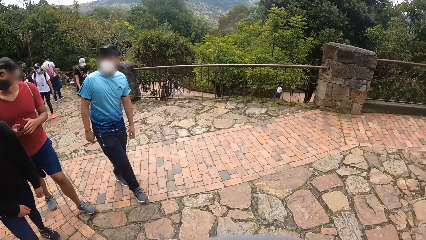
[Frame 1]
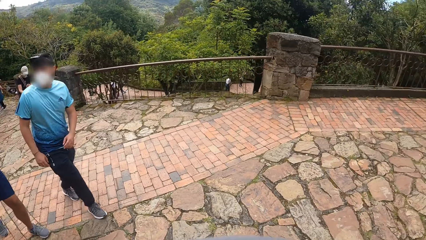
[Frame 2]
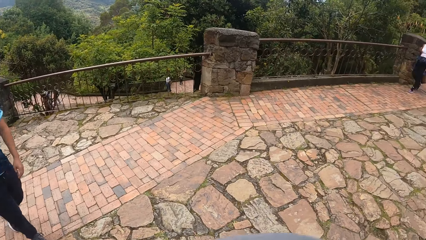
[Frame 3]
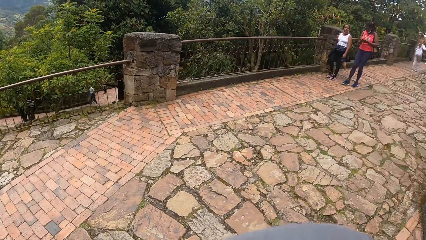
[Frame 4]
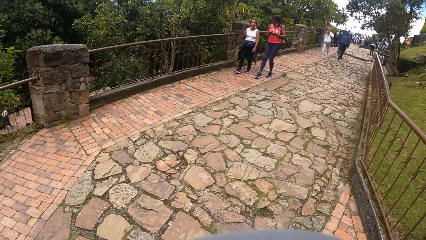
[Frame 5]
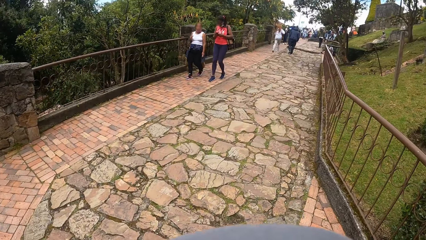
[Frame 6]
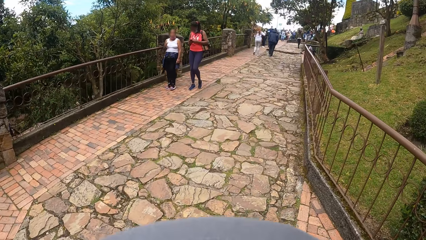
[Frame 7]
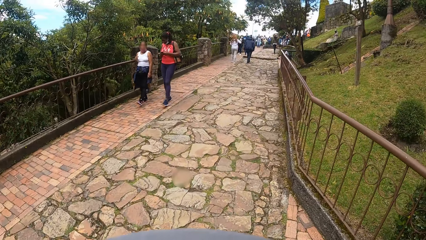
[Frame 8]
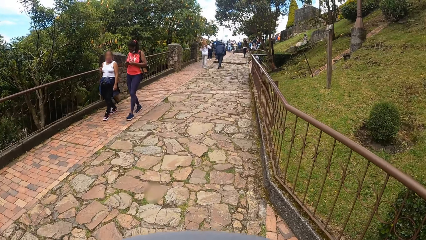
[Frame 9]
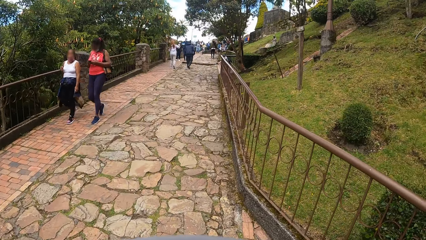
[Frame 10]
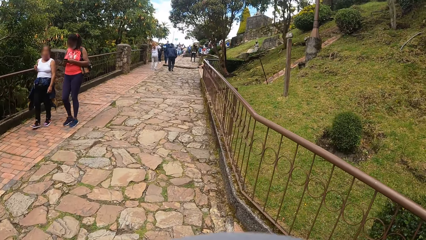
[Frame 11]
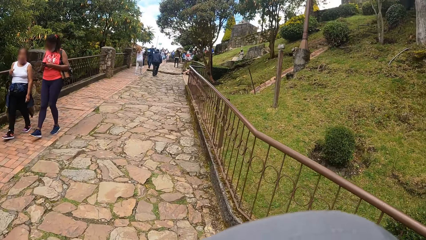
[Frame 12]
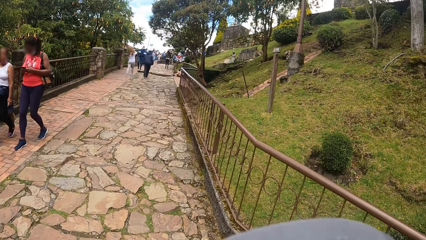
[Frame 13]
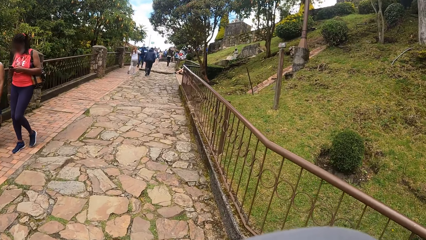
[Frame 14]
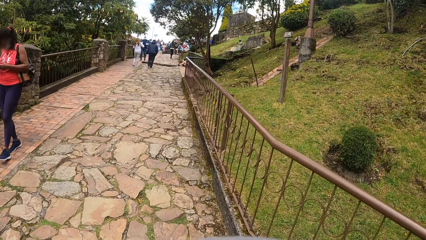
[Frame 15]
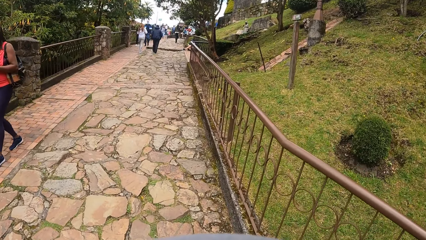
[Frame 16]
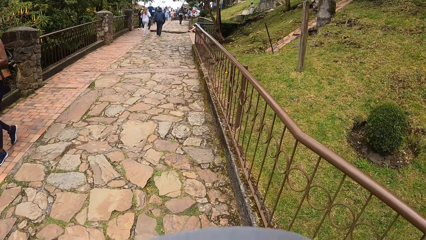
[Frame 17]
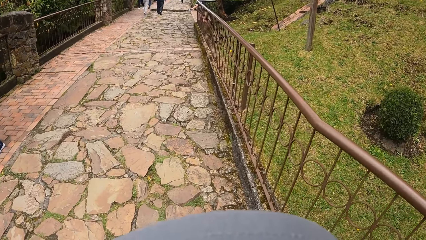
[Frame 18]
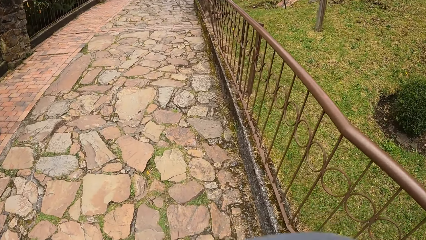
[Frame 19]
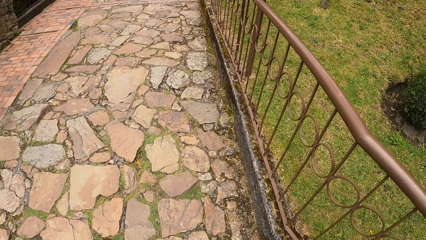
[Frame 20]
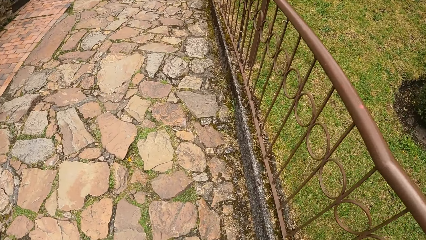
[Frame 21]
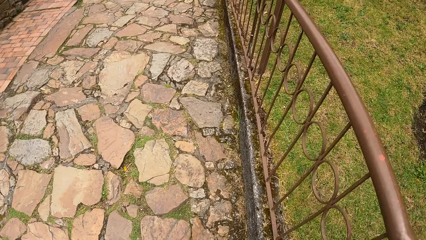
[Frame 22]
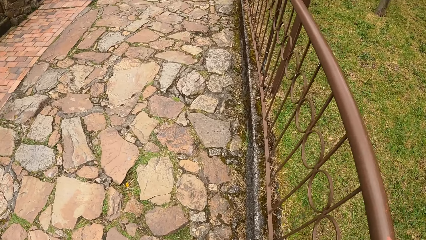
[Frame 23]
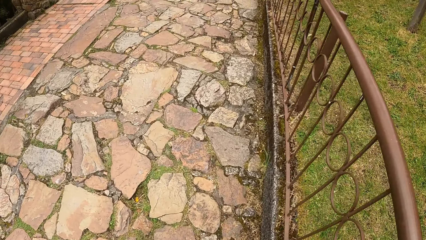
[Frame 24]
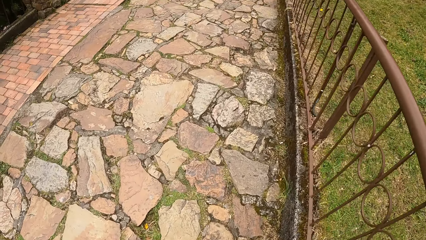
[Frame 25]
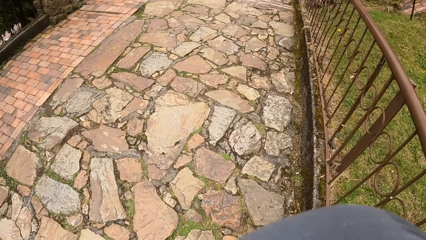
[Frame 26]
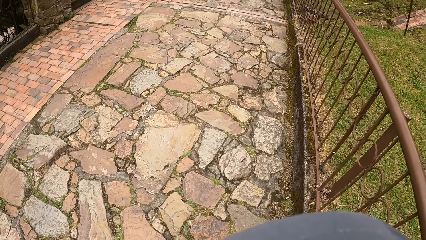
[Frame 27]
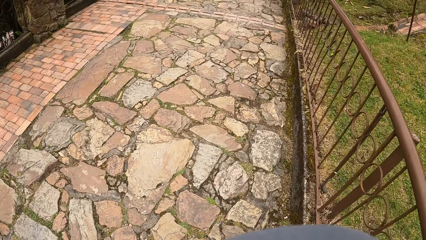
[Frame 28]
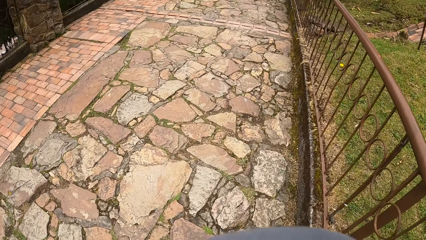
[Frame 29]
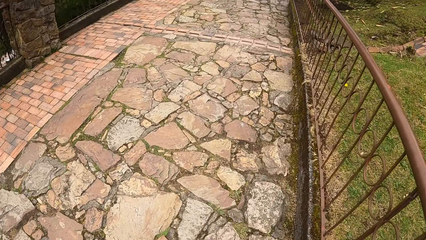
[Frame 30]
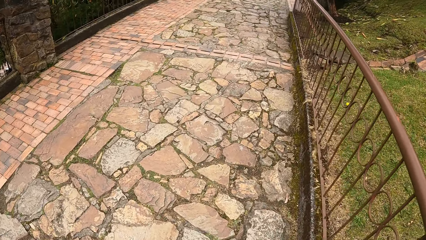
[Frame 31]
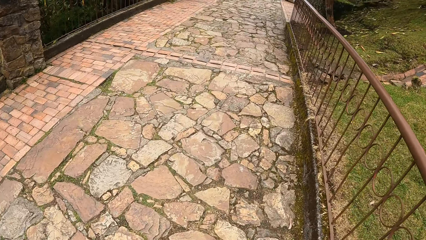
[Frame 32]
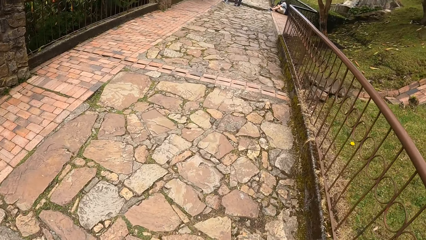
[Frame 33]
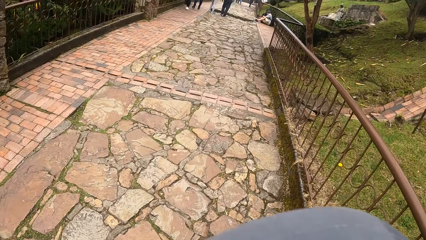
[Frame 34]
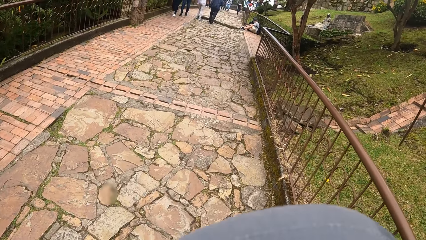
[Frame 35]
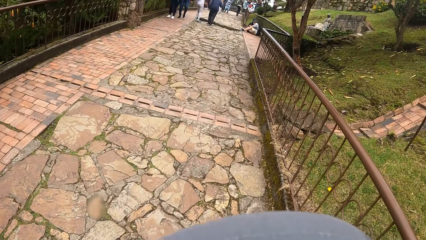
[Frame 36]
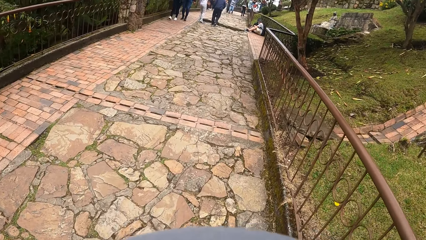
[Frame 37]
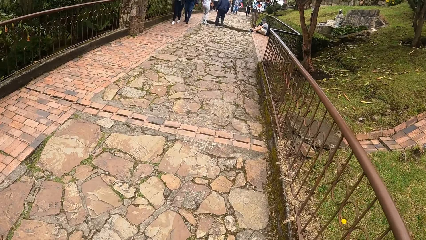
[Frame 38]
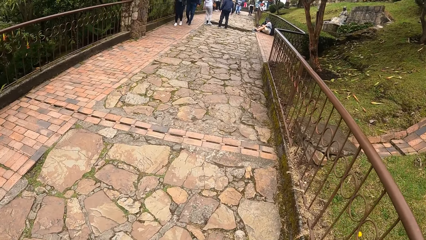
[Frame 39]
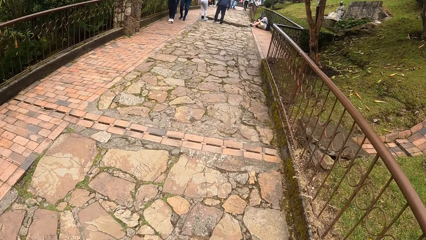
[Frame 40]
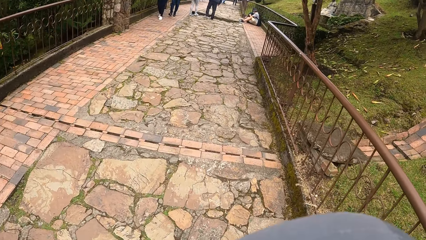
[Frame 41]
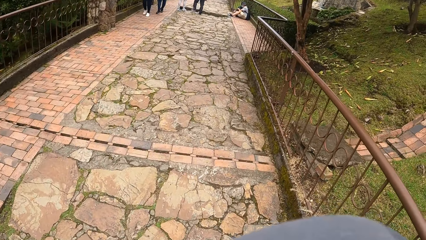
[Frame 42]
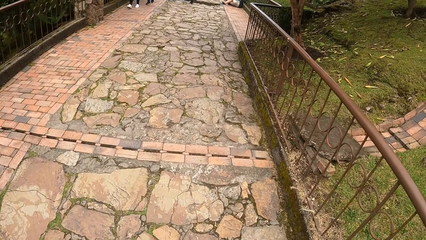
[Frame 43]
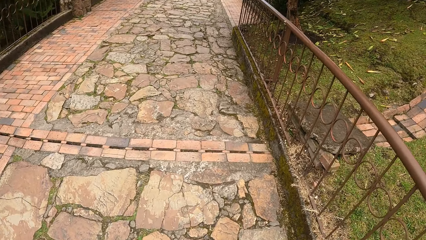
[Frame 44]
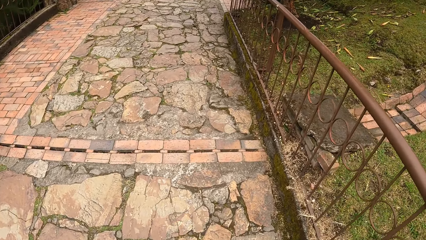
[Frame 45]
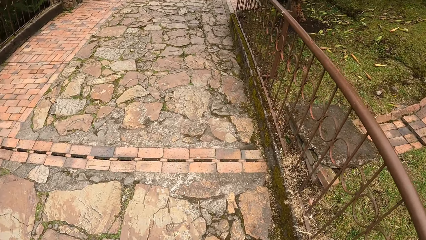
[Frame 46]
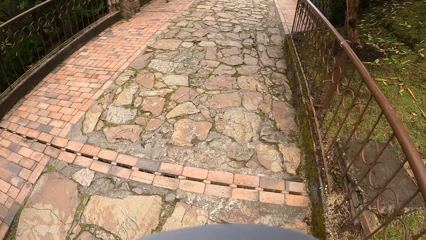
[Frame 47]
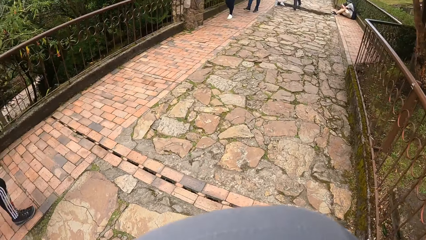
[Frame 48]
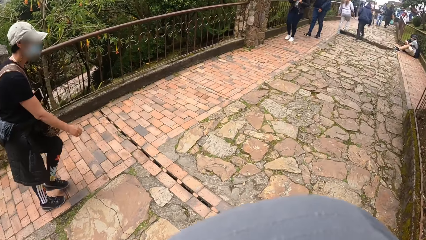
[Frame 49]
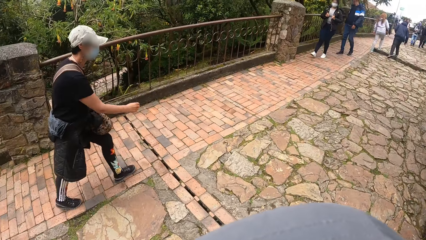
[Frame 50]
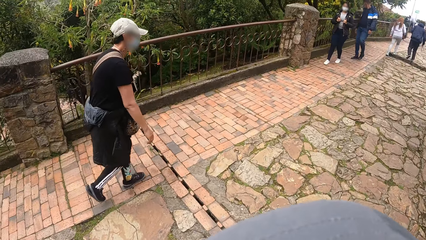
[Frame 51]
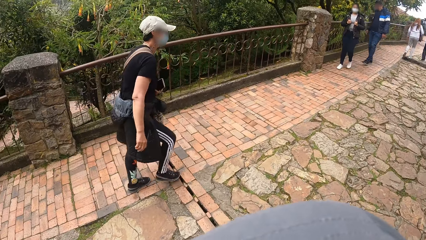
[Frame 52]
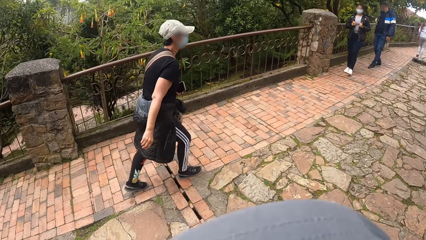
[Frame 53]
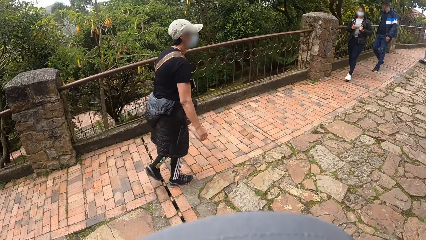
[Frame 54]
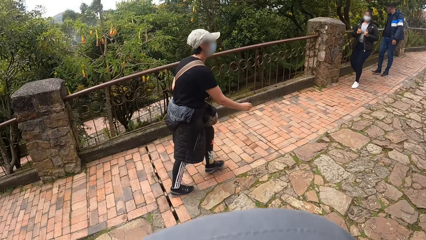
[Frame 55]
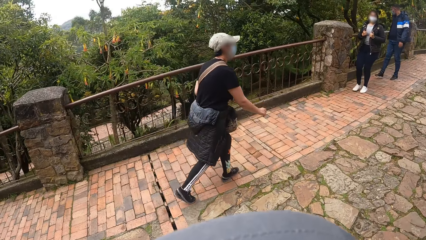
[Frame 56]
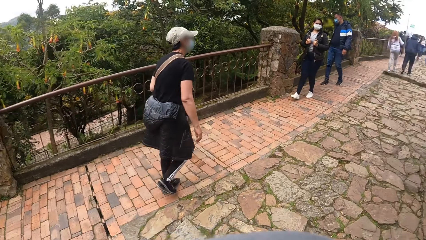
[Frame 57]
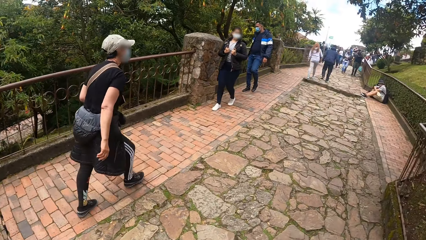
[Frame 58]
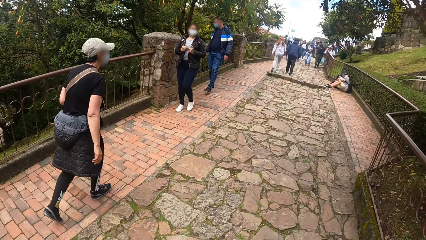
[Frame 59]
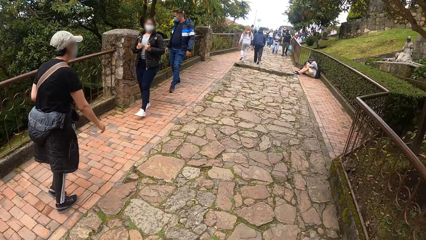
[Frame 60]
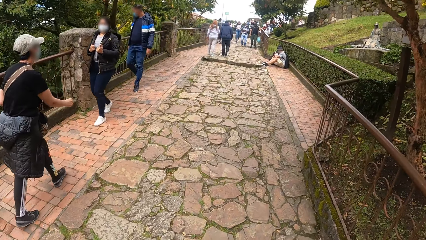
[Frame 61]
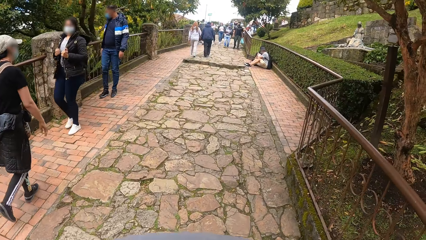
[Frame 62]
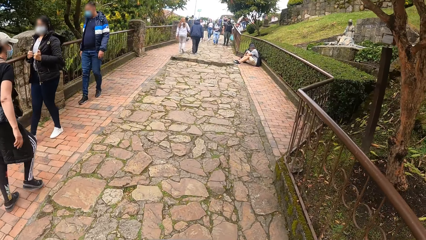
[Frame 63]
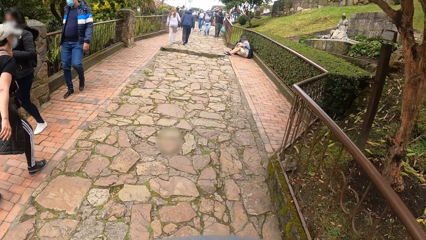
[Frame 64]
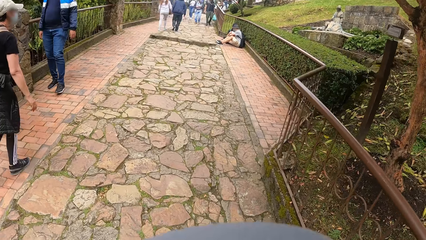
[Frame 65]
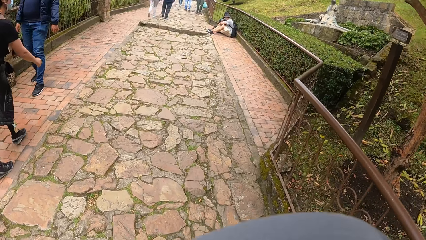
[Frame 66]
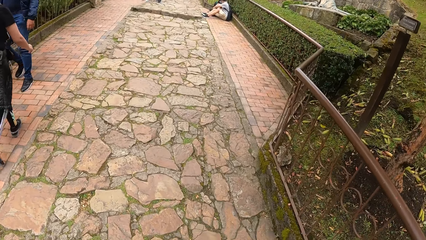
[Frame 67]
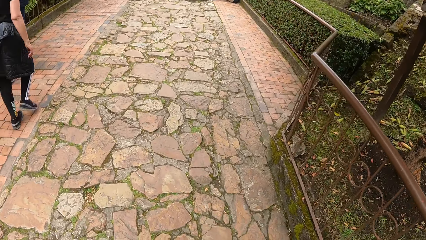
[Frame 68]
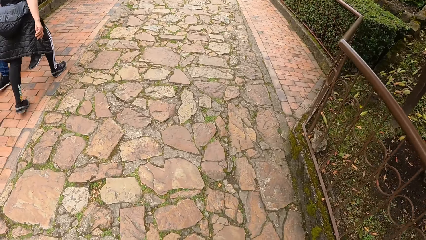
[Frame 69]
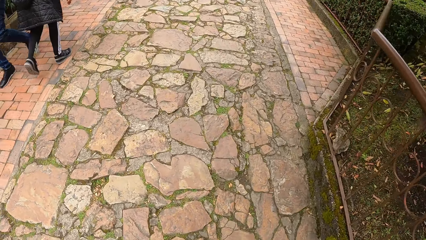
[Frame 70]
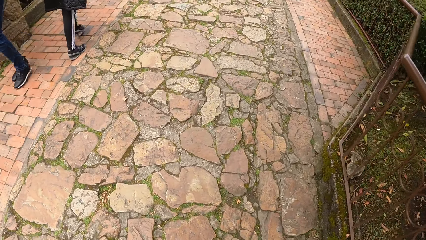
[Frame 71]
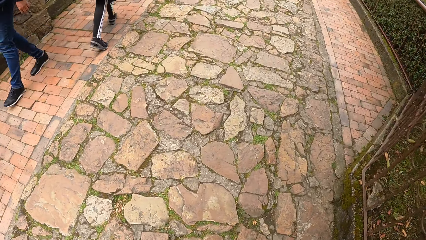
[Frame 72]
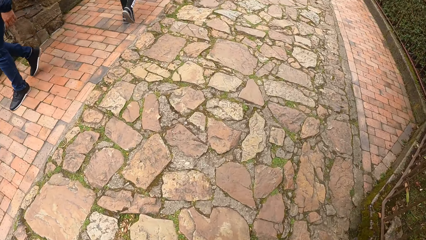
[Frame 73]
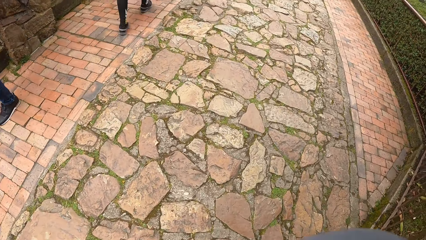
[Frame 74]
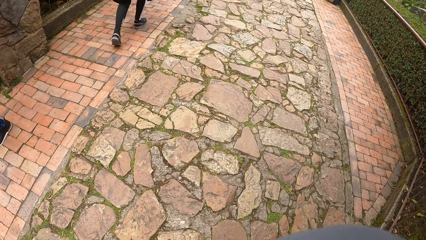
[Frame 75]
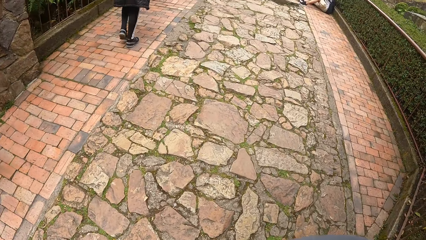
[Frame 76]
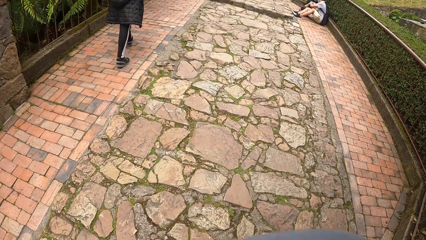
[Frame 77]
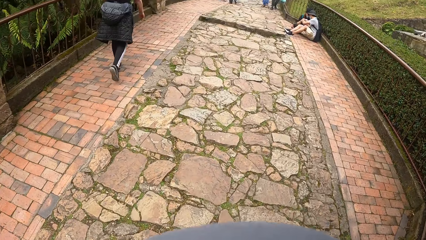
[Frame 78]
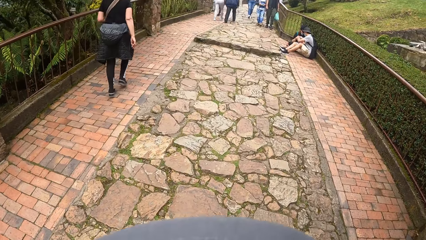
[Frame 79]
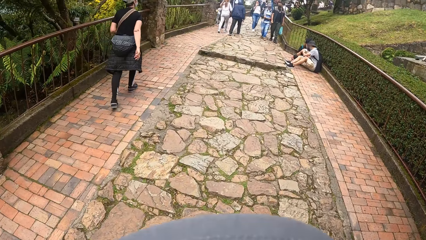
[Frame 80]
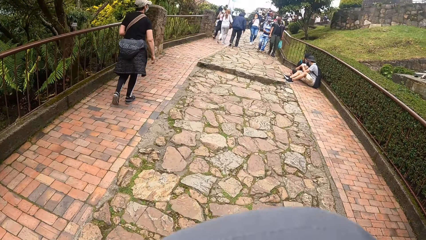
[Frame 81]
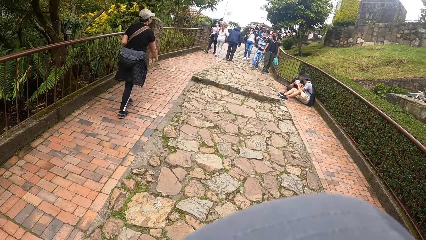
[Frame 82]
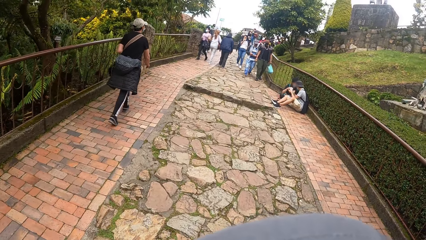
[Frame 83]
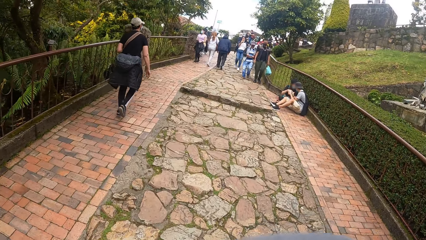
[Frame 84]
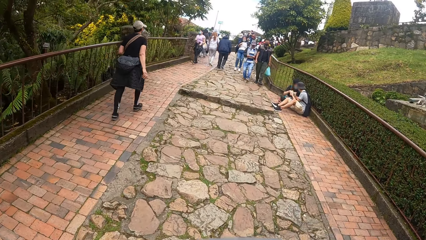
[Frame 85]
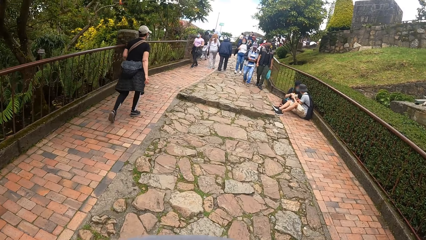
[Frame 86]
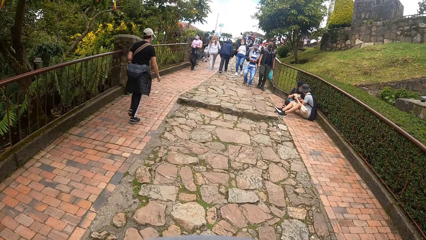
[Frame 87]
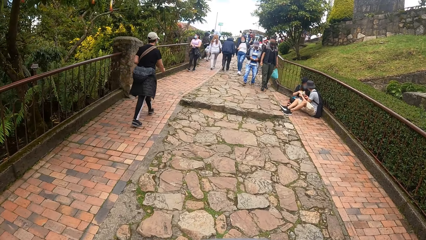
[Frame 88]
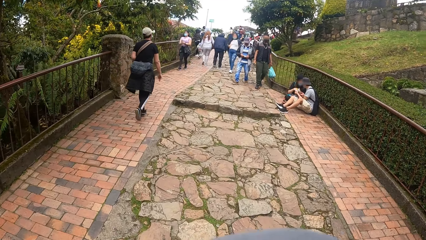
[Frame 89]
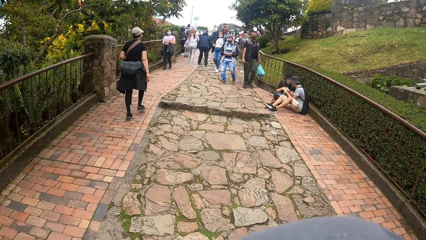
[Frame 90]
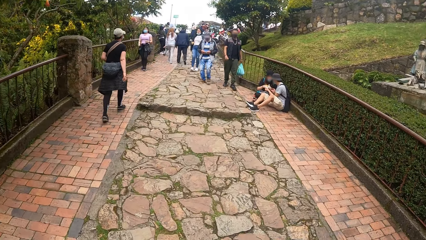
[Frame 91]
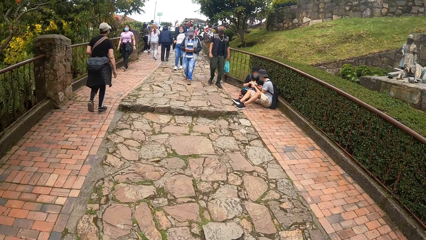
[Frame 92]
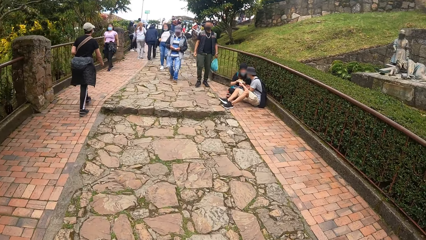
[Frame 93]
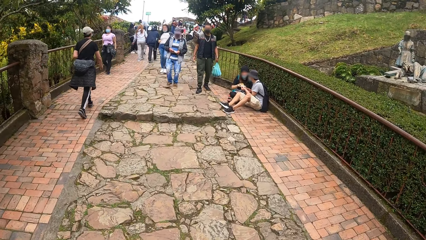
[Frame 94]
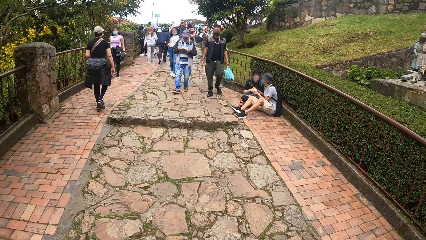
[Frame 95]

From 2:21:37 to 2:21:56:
The camera wearer walks forward. They look in front. They look down. They look in front. They look sideways. They look in front. They look down. They look in front.
